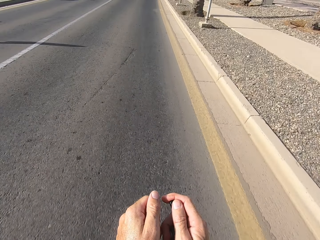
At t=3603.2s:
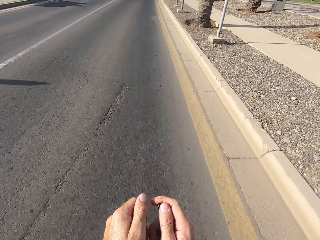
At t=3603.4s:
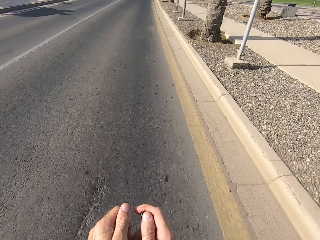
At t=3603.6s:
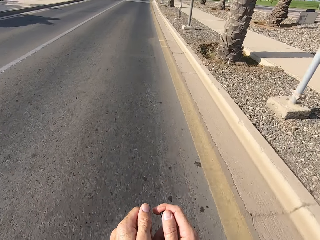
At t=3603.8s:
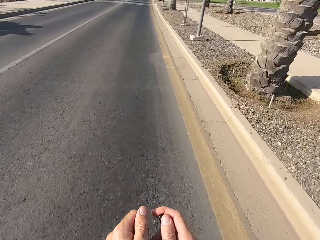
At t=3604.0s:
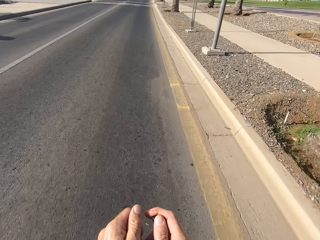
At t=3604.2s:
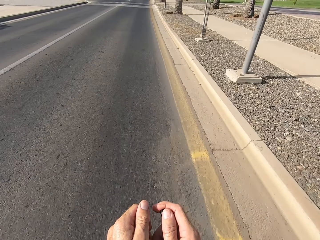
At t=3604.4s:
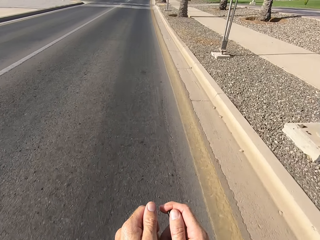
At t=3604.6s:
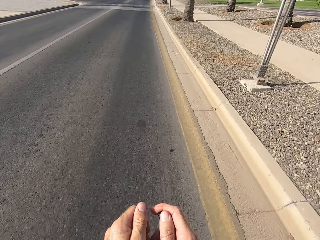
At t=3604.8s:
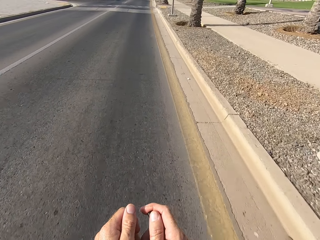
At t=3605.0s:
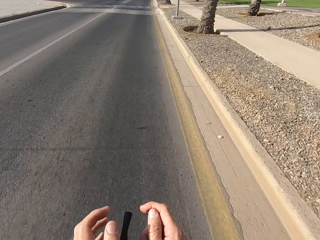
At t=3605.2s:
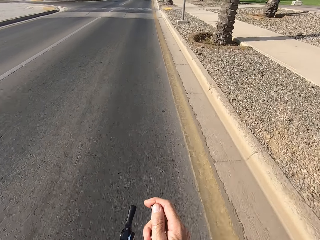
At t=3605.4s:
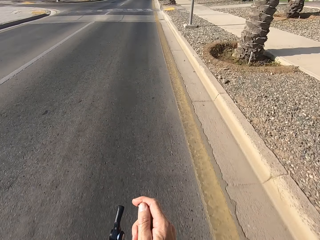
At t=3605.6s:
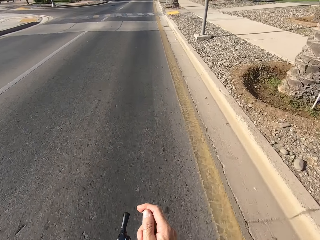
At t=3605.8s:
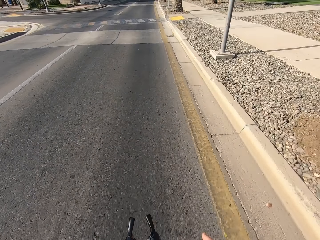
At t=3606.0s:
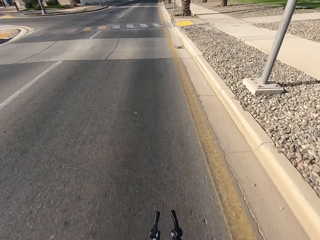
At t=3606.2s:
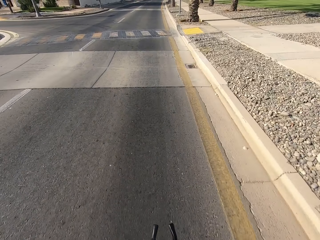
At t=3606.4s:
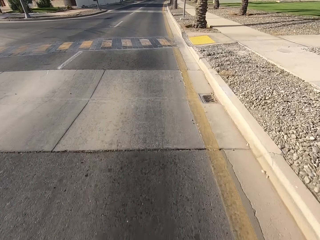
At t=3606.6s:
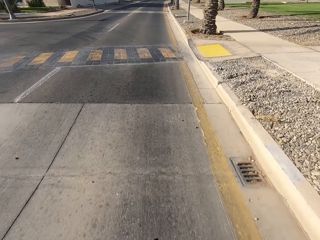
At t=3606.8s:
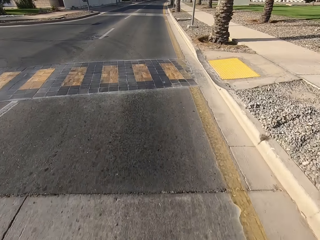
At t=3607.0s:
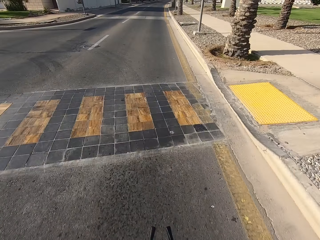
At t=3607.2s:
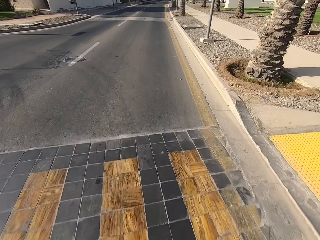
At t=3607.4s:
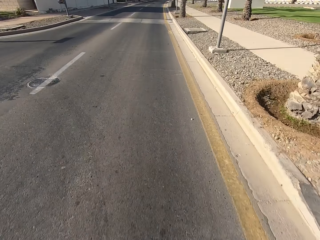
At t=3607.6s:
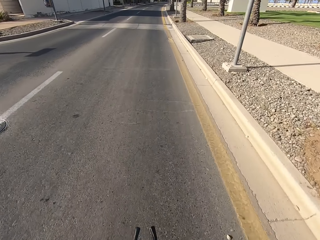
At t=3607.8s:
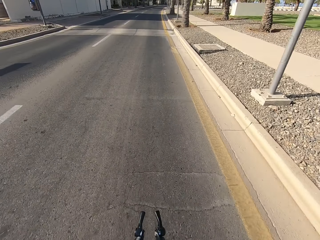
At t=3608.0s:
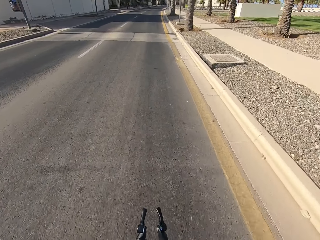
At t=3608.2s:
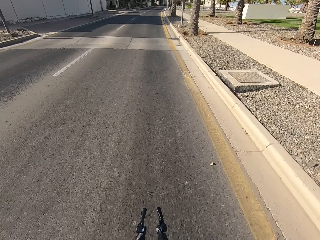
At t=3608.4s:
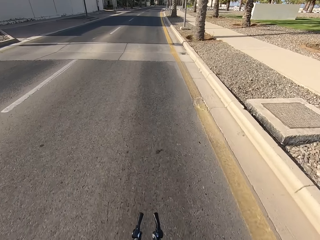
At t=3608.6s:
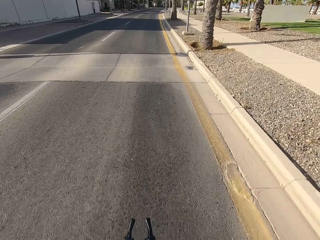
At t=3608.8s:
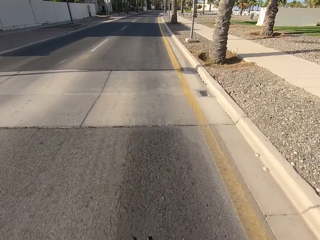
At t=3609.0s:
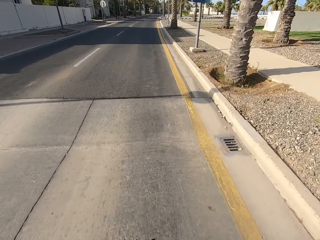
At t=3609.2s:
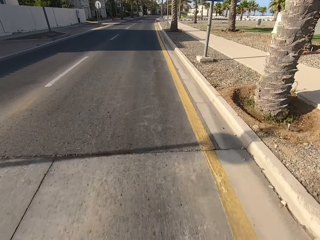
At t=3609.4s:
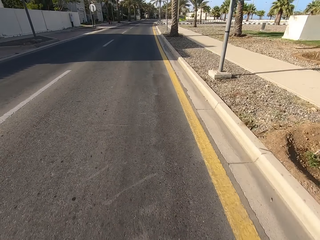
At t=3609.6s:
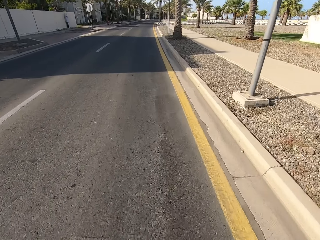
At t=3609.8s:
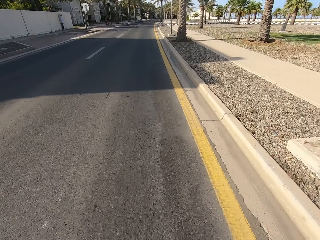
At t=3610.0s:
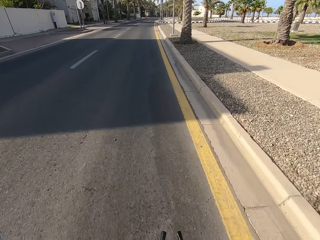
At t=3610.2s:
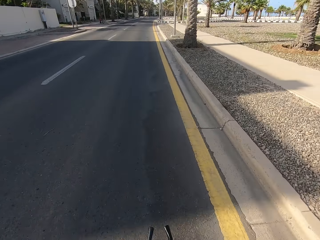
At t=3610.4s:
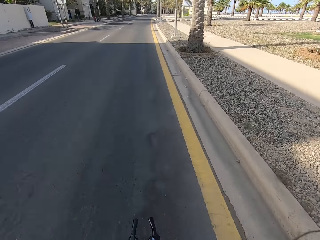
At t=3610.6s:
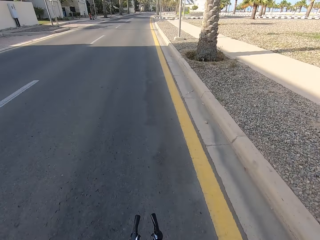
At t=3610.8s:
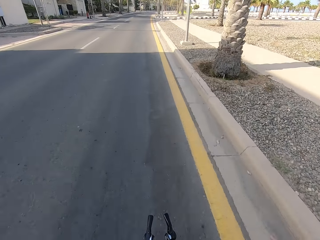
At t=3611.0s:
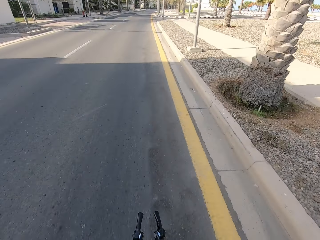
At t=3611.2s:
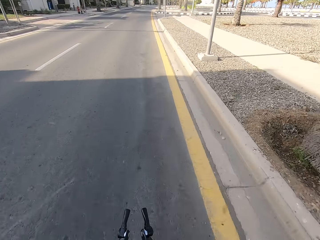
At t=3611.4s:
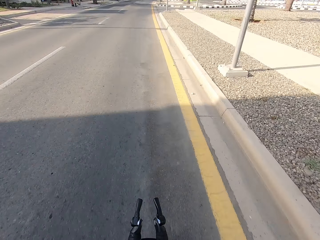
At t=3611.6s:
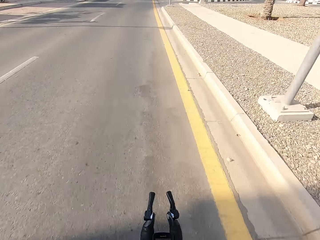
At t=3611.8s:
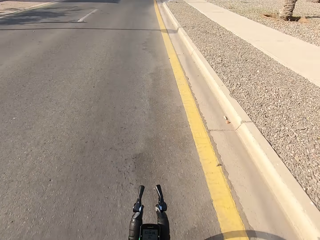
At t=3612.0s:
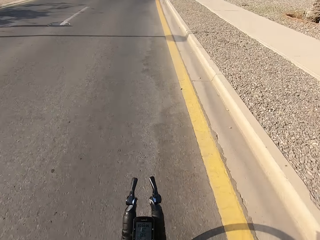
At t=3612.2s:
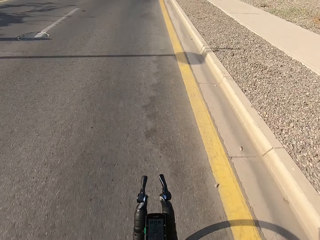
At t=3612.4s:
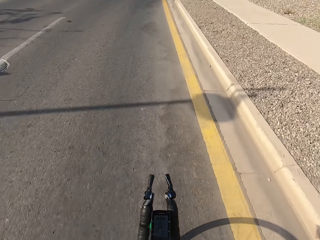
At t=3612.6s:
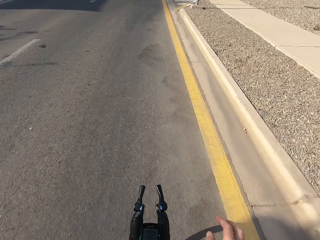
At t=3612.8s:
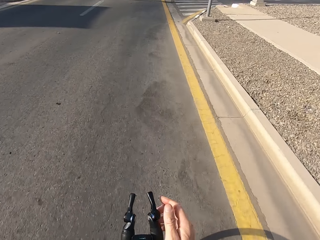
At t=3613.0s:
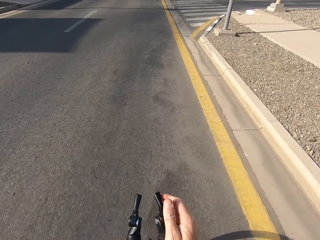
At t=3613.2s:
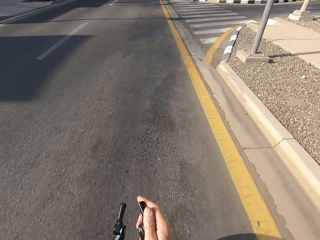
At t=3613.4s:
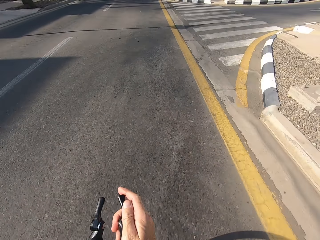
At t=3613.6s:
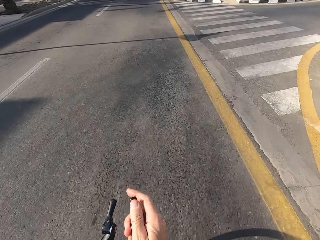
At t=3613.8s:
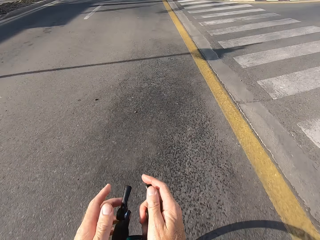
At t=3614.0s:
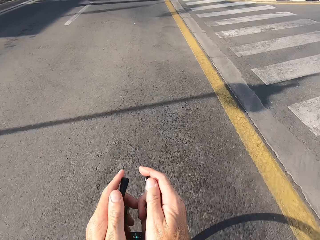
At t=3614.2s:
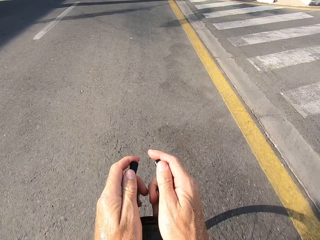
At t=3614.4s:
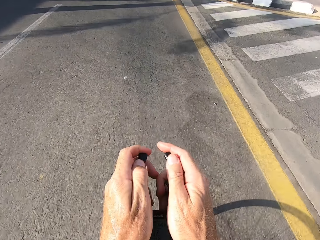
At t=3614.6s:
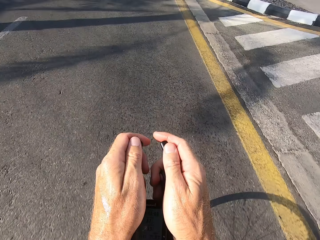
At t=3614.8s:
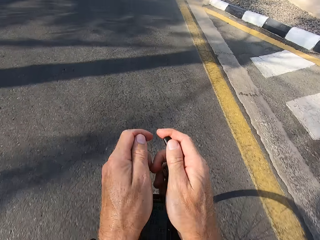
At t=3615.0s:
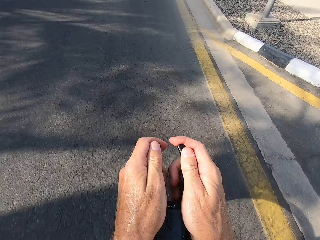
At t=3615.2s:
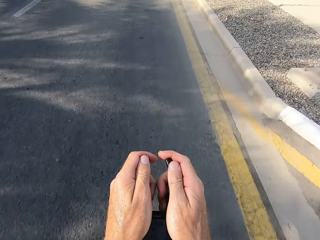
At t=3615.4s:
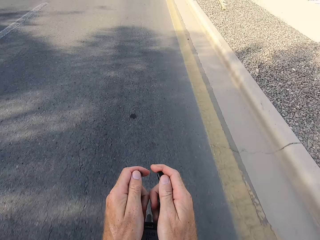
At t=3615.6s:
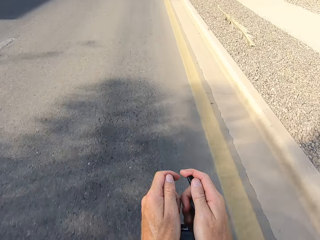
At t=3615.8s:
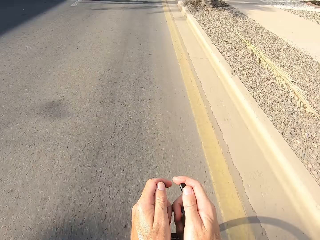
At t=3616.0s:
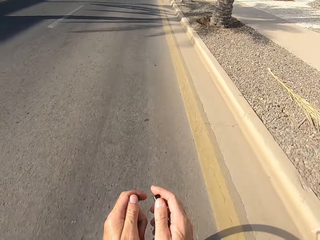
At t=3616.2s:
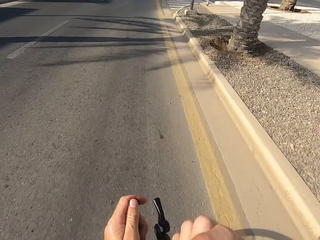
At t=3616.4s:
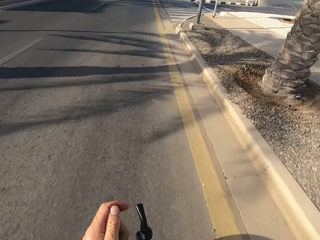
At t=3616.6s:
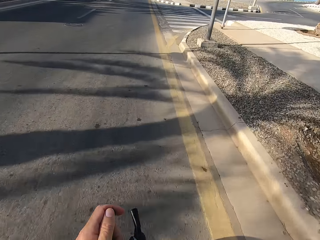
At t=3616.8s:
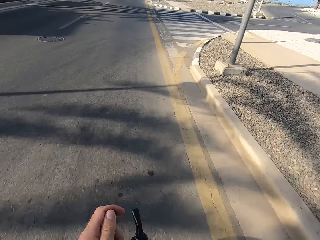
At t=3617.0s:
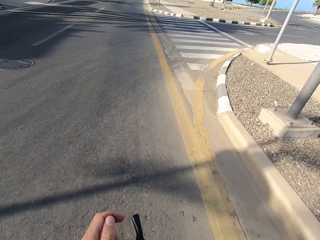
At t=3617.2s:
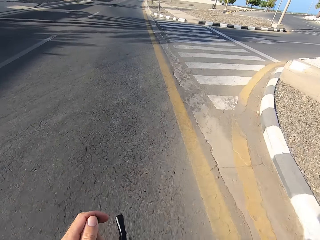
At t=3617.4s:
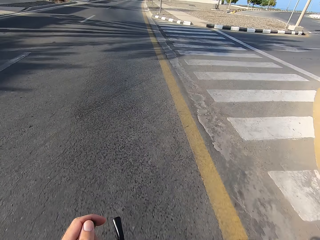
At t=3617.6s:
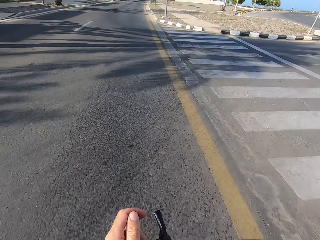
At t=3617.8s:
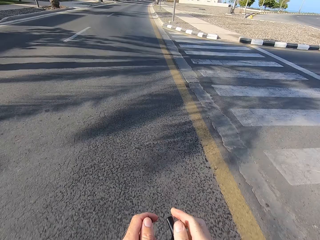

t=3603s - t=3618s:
The camera wearer swings the left hand. They touch something. They swing the left hand. They touch something. They cycle on the road. They swing the right hand. They hold the bike rest handlebar. They swing the left hand. They hold the bike rest handlebar. They cycle on the road. They swing the right hand. They touch something.

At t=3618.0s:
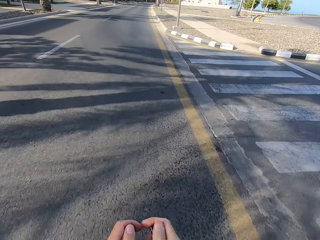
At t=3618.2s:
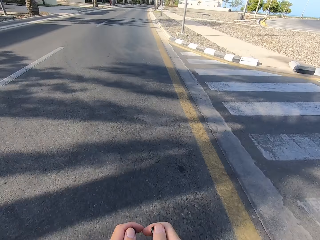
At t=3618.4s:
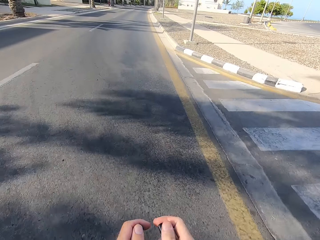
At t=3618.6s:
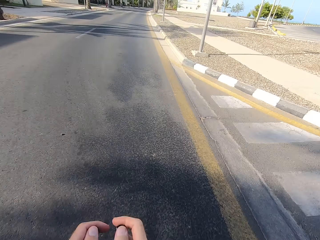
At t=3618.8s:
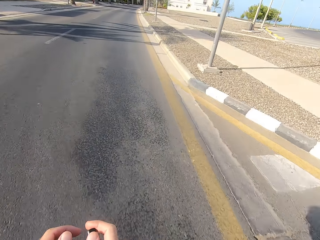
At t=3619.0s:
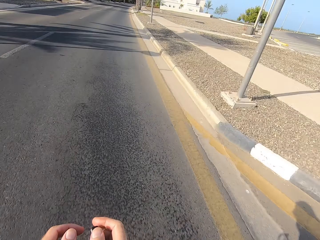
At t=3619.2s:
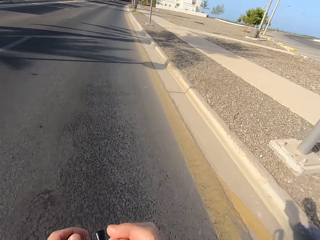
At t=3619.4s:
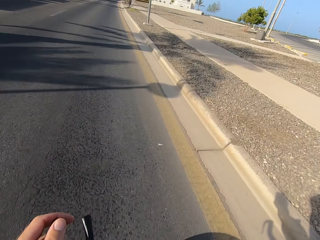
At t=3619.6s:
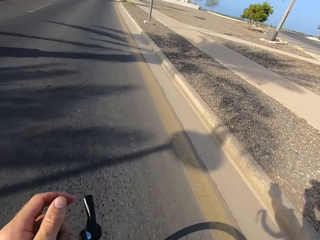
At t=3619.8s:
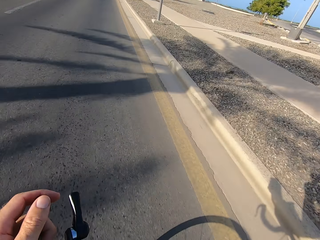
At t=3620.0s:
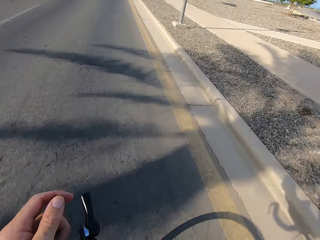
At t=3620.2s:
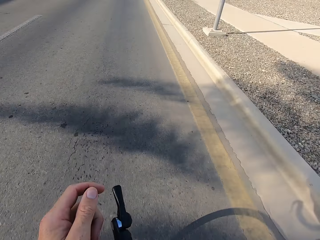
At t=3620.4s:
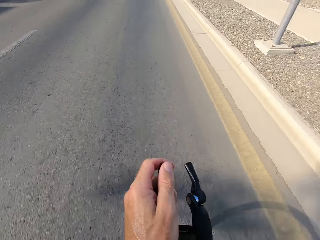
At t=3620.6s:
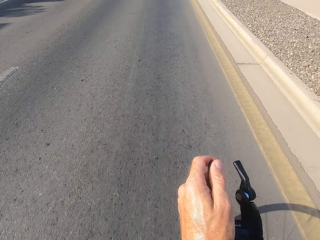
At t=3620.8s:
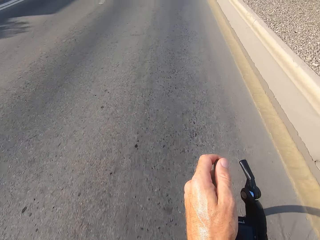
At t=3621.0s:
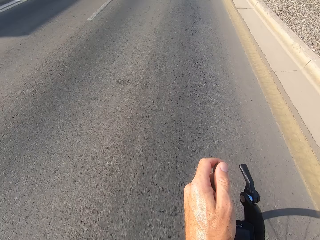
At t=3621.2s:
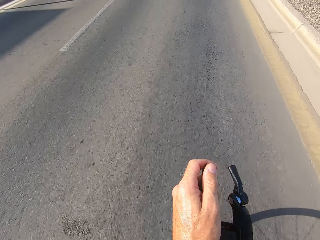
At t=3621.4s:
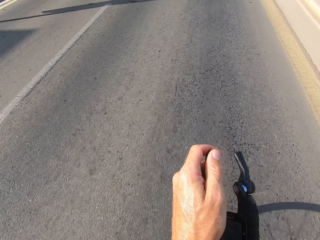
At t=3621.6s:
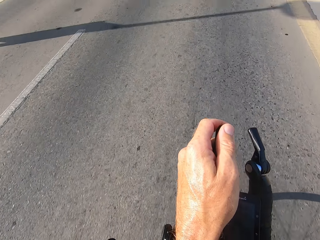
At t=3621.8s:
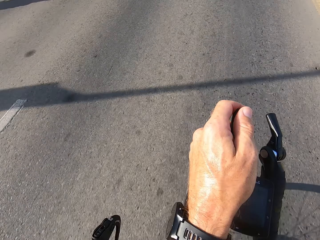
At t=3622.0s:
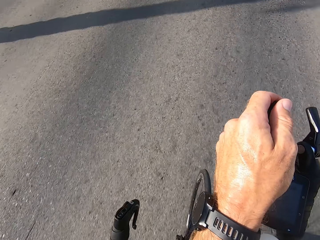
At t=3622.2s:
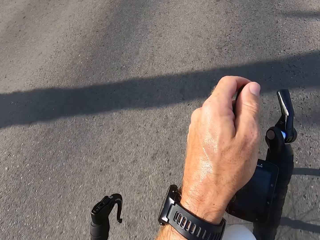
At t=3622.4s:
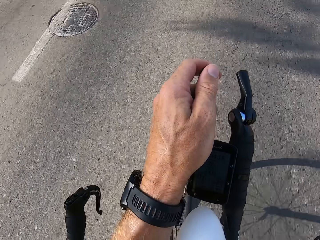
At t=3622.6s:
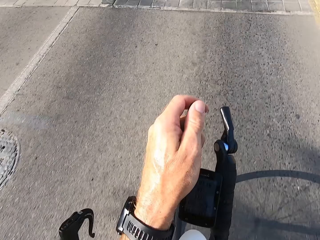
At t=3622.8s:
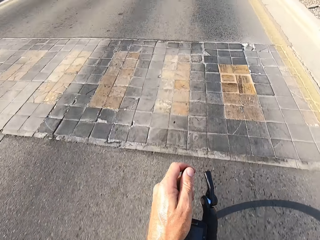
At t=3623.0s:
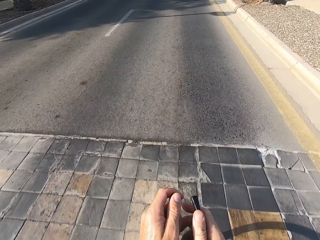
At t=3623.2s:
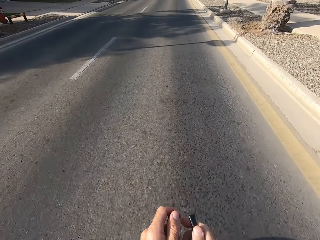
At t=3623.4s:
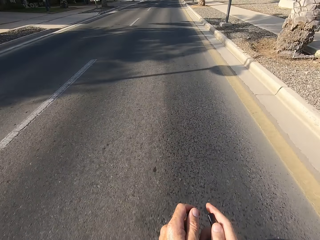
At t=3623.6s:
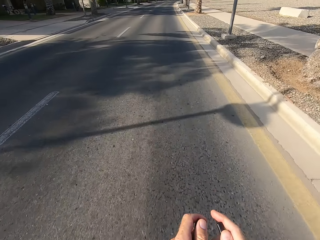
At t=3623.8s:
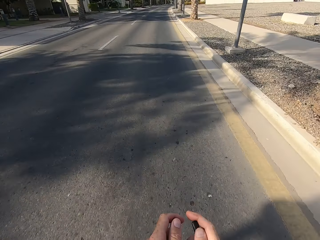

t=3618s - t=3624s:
The camera wearer swings the right hand. They hold the bike rest handlebar. They cycle on the road. They swing the right hand. They touch something. They stare at the road. They swing the right hand. They hold the bike rest handlebar.
